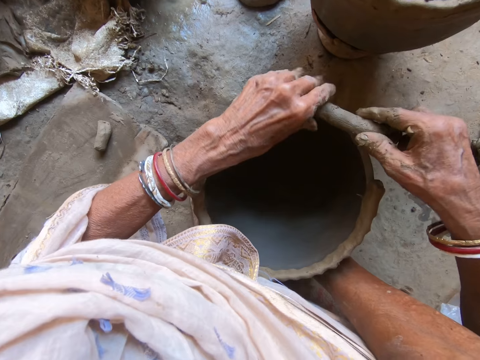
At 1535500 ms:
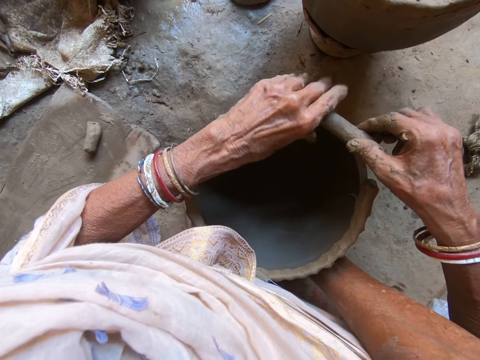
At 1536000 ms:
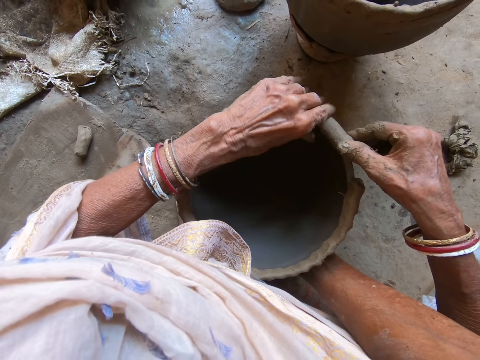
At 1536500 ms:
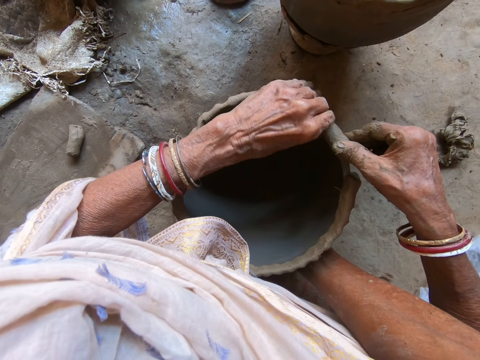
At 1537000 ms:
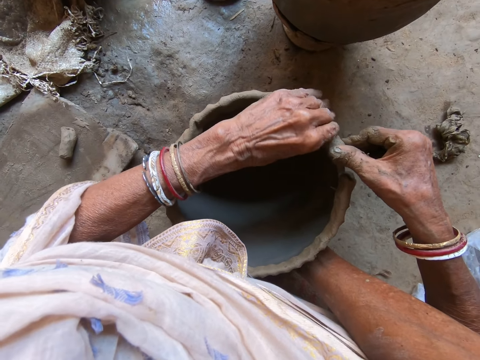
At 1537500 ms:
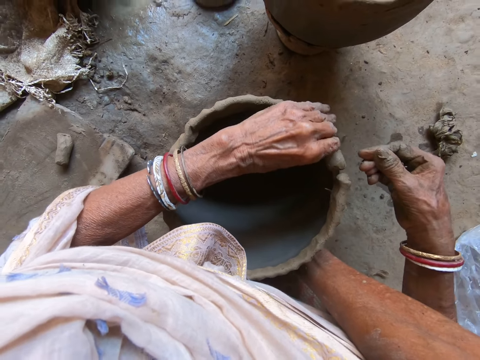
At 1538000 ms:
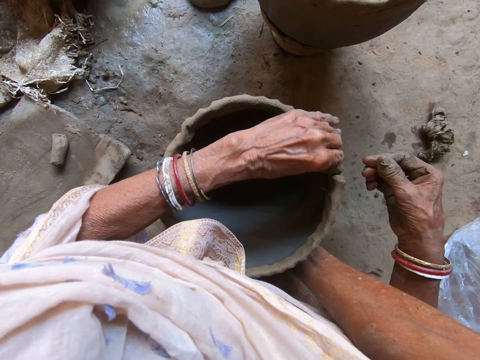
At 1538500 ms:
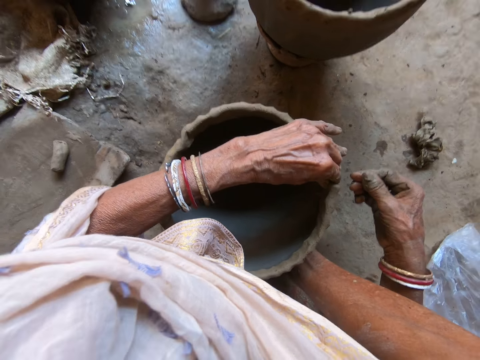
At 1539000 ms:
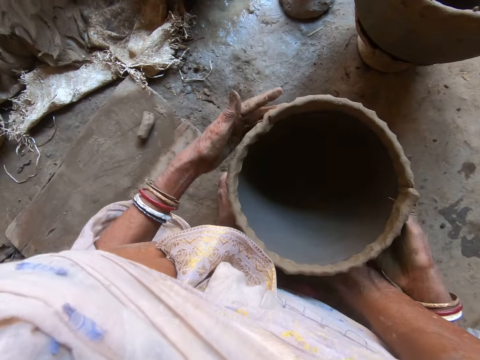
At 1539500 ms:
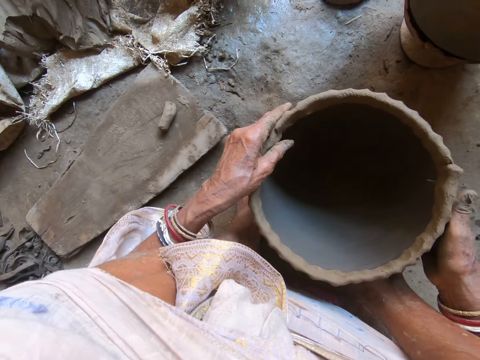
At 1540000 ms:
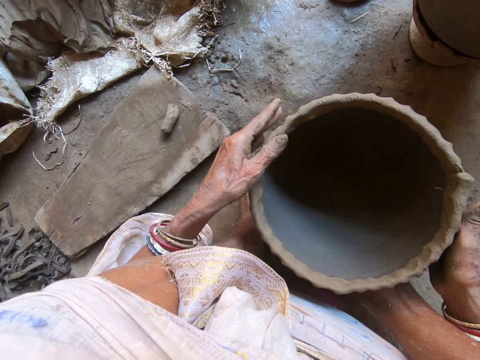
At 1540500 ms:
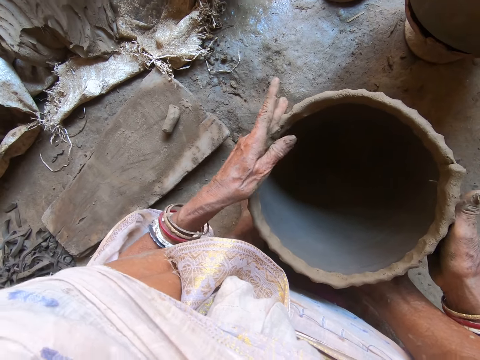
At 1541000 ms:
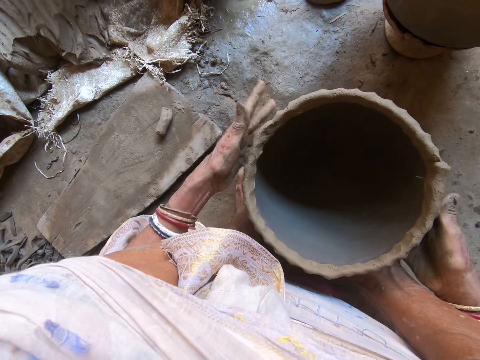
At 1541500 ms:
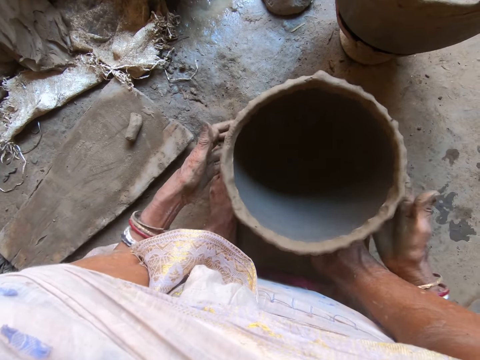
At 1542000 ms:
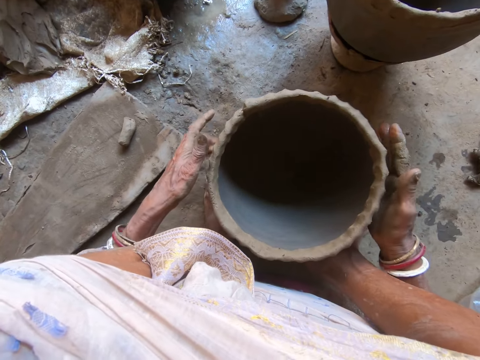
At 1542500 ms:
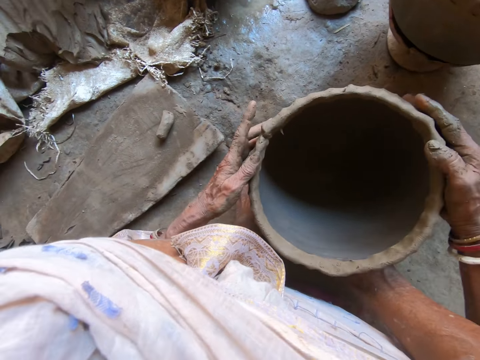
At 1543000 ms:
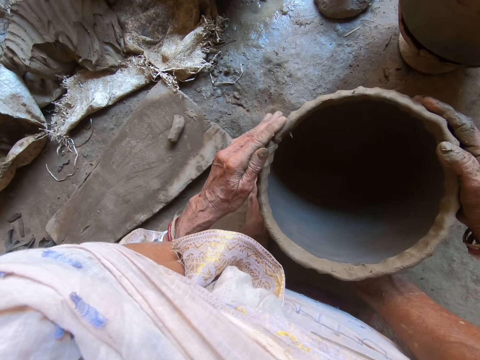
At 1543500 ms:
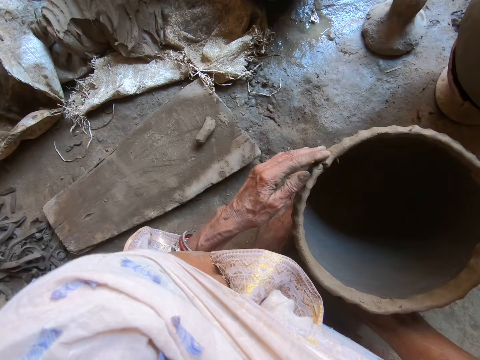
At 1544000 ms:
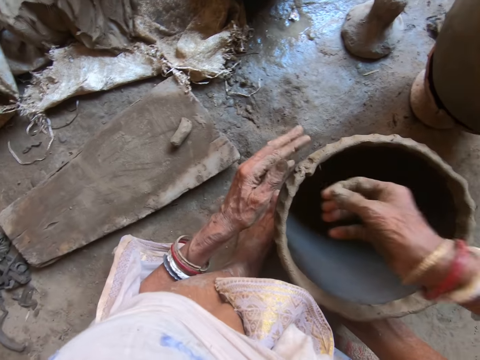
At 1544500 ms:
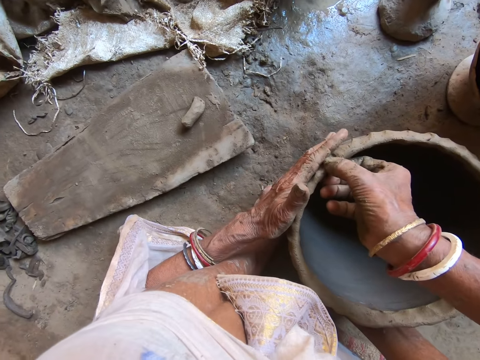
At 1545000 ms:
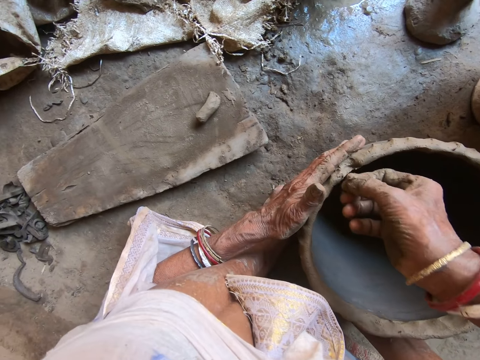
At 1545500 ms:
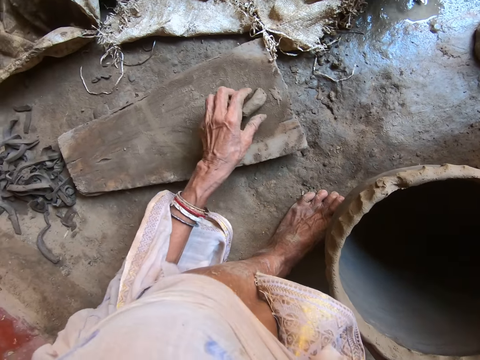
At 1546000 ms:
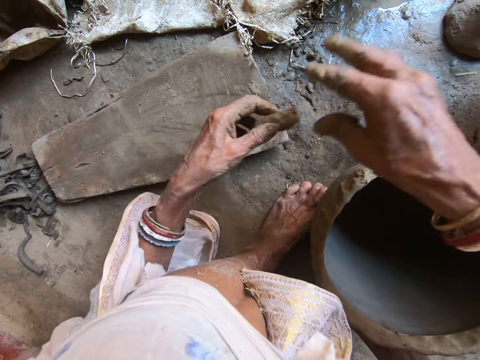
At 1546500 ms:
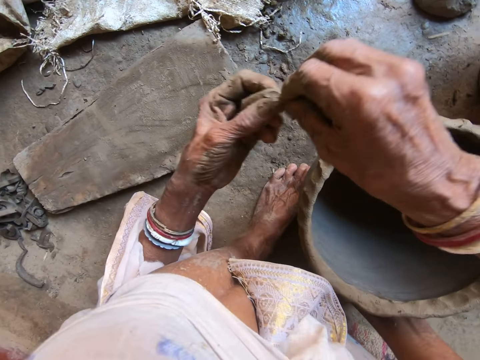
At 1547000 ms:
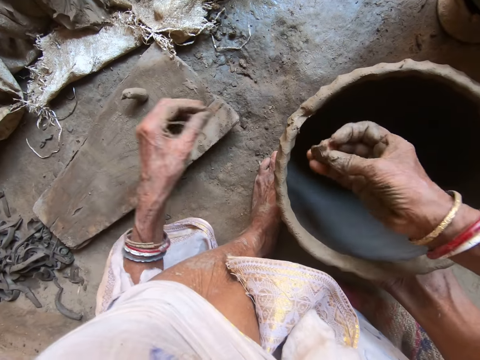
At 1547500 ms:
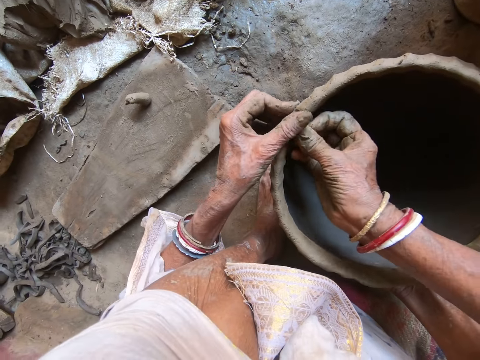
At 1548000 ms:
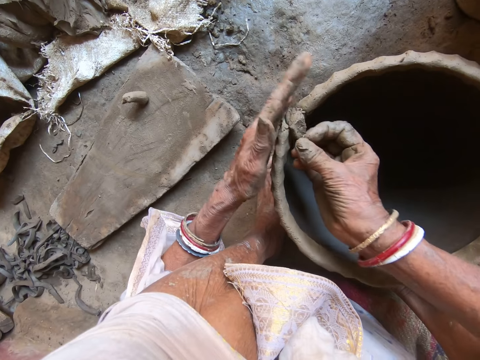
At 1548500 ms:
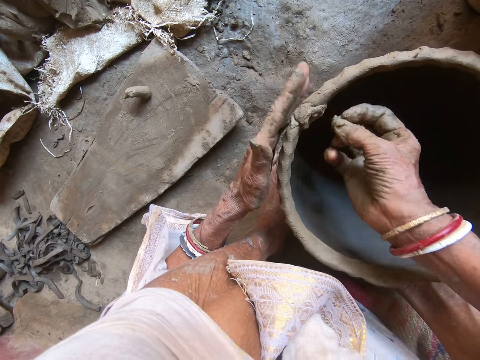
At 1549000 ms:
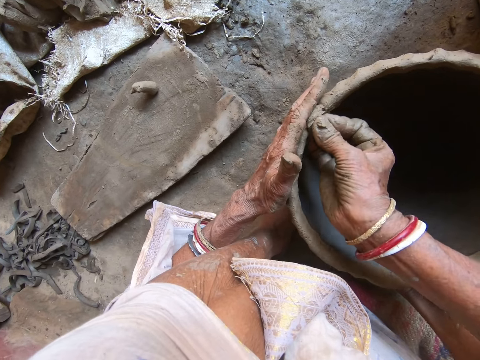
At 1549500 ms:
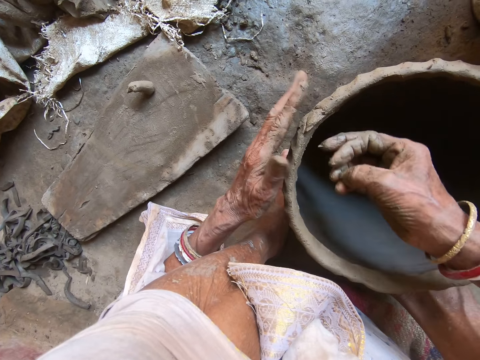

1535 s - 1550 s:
The camera wearer turns the pot. She adjusts the clay. She rotates the clay pot on her legs on the floor with her left hand. She adjusts the clay. She removes clay on the clay pot on her legs on the floor with her right hand. She picks up the clay on the wood on the floor with her left hand. She cuts the clay in her left hand with her right hand. She drops the clay on the wood on the floor with her left hand. She joins the clay to the clay pot on her legs on the floor with both hands.

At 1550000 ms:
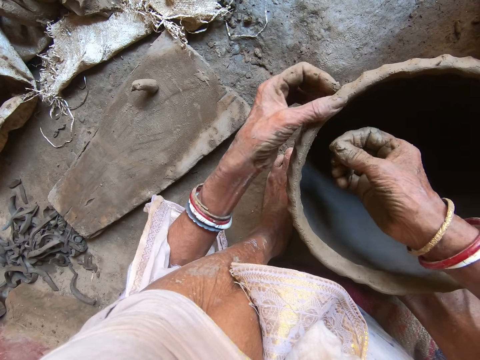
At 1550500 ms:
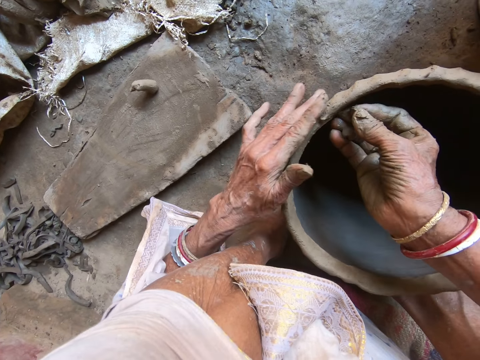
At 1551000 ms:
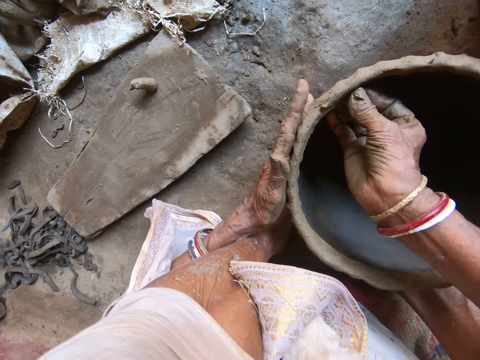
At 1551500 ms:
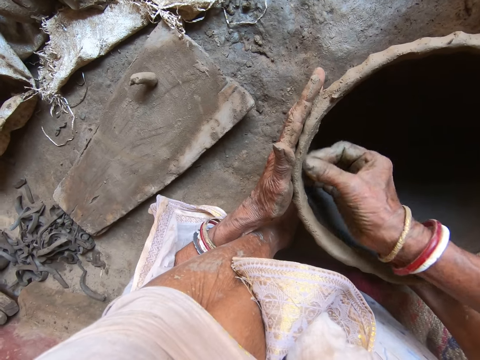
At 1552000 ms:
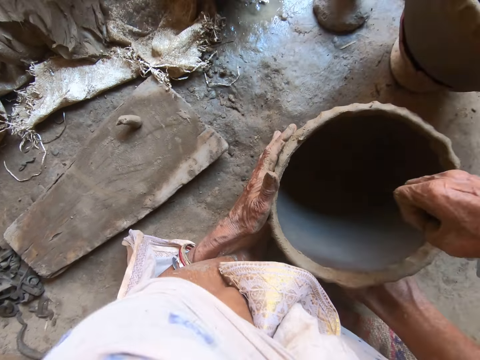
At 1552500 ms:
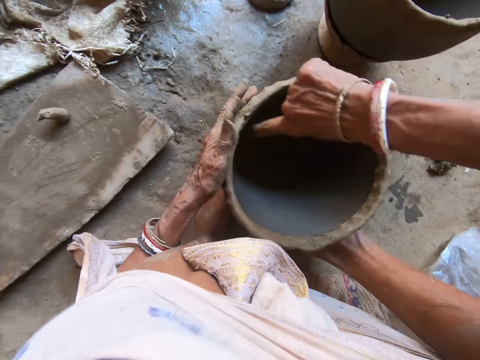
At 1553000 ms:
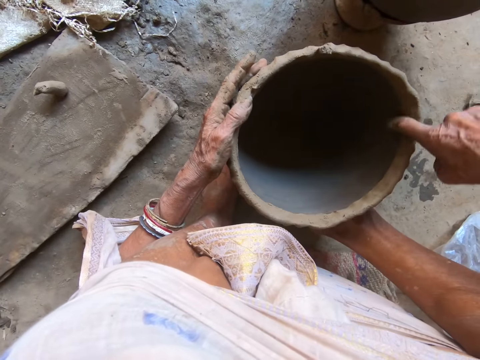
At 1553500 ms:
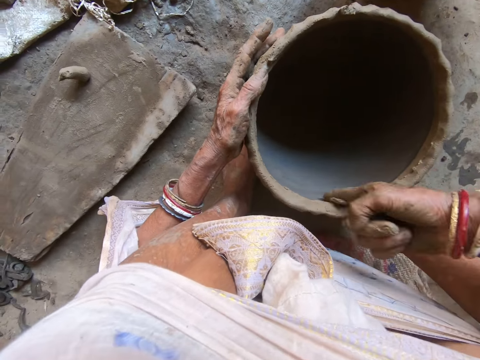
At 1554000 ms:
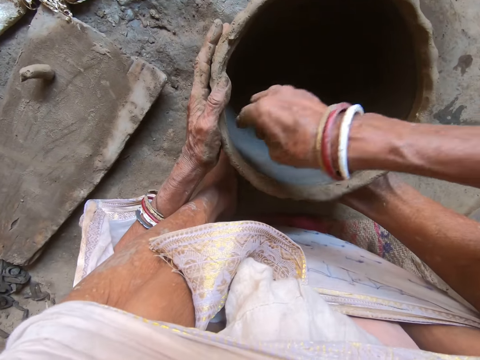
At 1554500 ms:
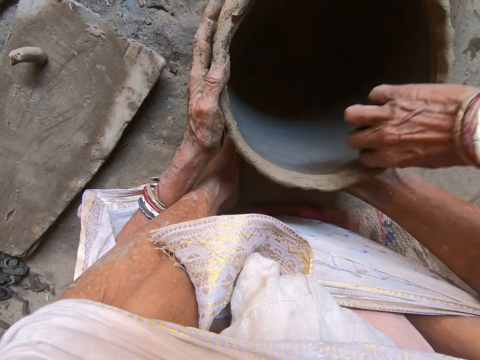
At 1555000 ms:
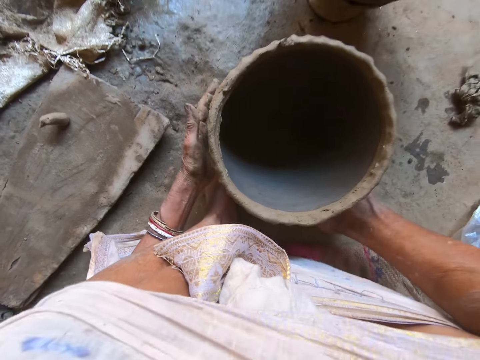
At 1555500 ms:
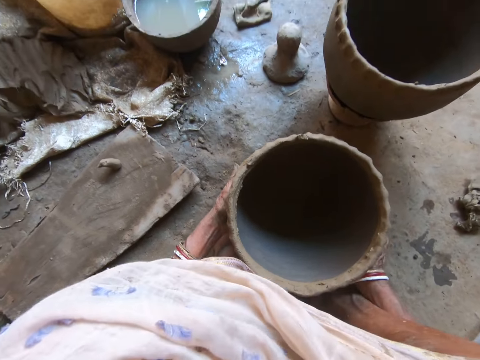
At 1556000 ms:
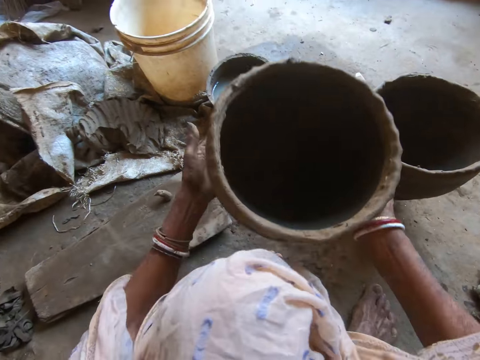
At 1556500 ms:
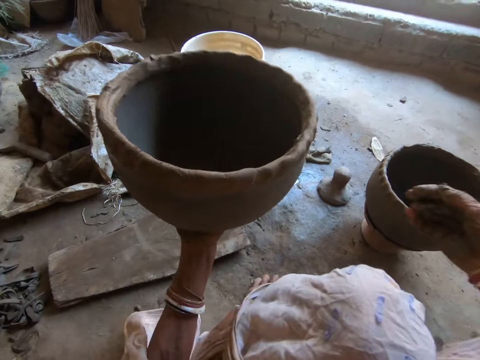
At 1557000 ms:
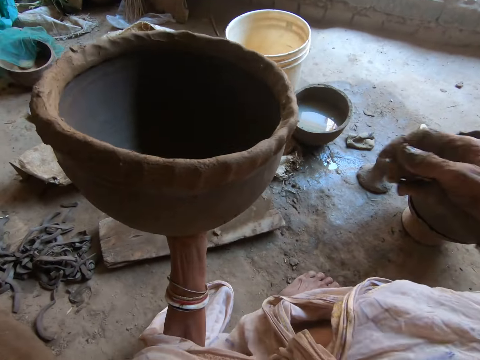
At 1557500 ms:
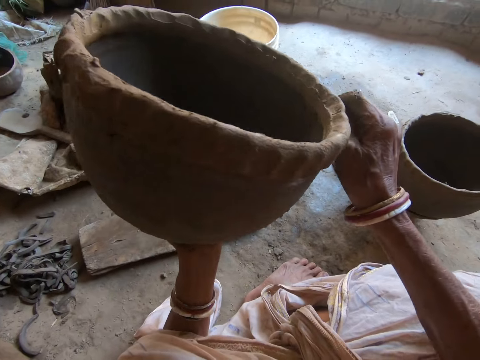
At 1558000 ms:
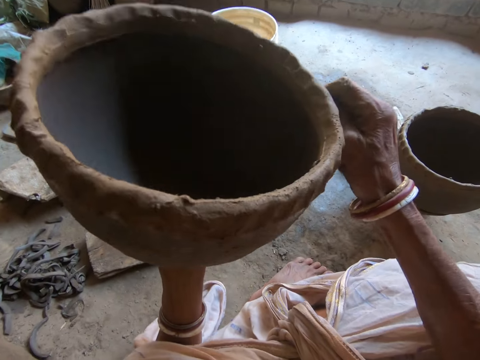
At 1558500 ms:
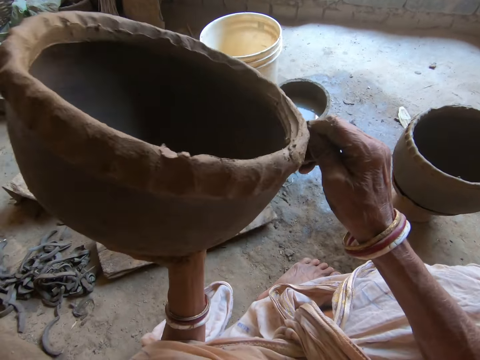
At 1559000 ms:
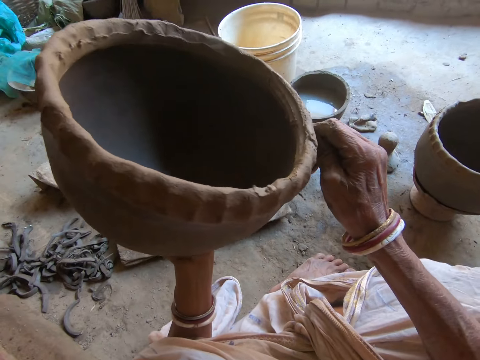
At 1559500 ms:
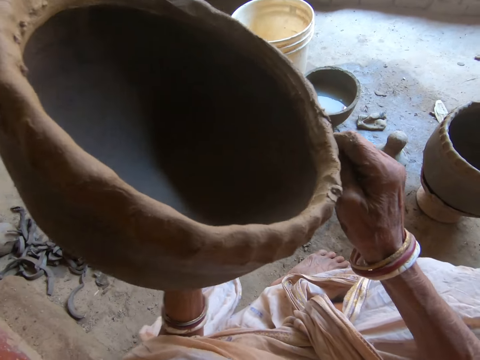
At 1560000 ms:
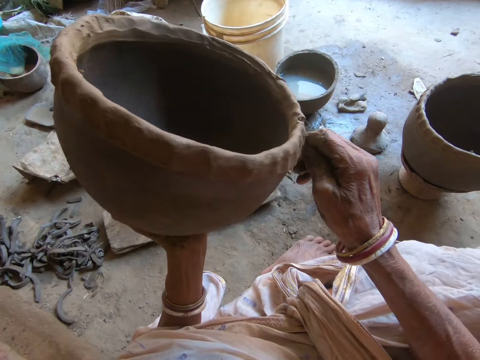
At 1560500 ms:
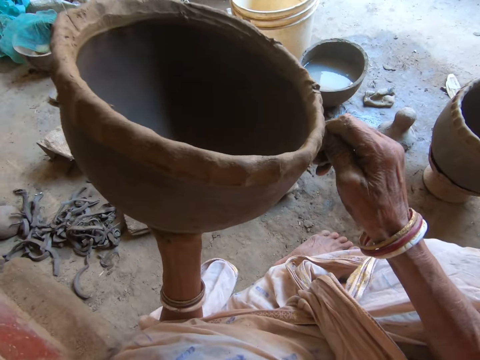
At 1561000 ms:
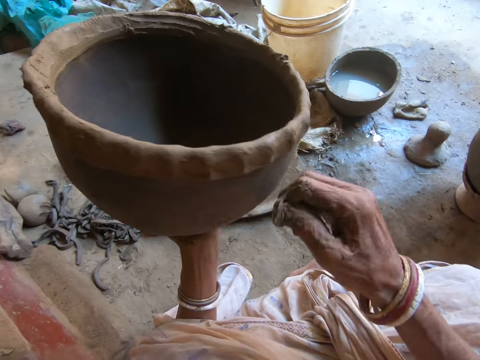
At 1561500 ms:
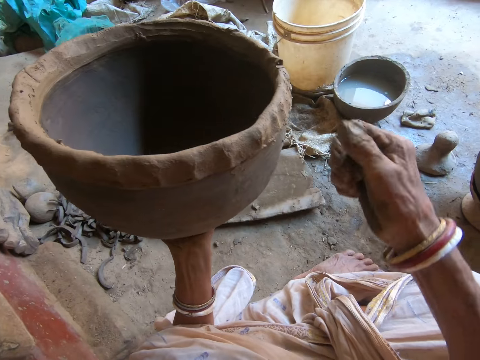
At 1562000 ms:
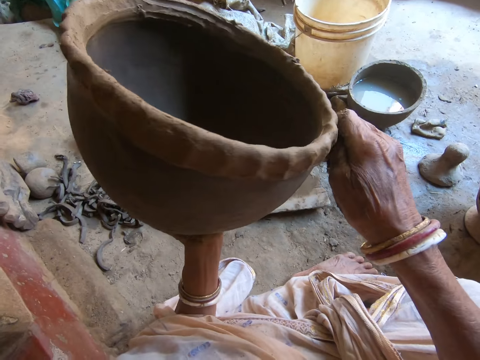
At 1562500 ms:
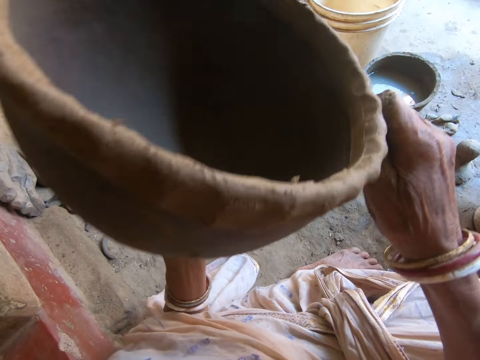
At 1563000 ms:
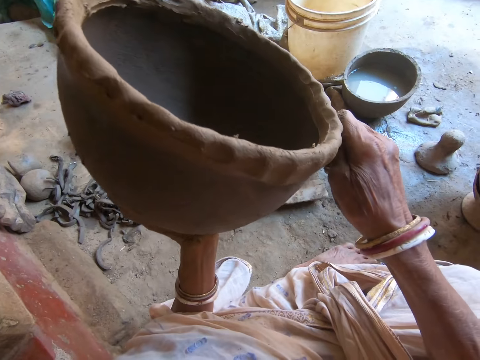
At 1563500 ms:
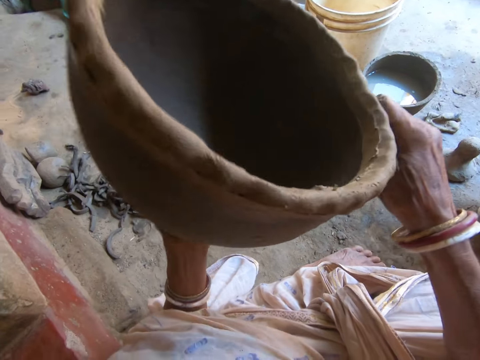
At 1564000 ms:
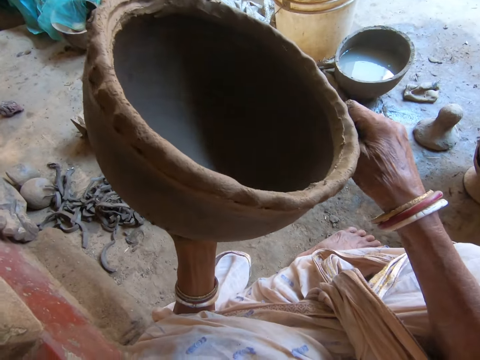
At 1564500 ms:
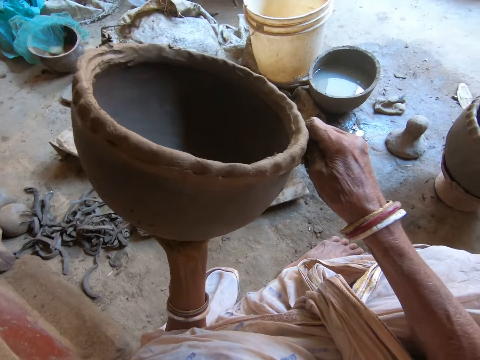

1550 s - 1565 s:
The camera wearer packs clay in the clay pot on her legs on the floor with her right hand. She wipes the clay. She picks up the clay pot on her legs on the floor with both hands. She holds the clay pot with her left hand. She puts the pot on her left hand. She packs the clay on the clay pot on her left hand with her right hand. She wipes the clay. She turns the pot.
